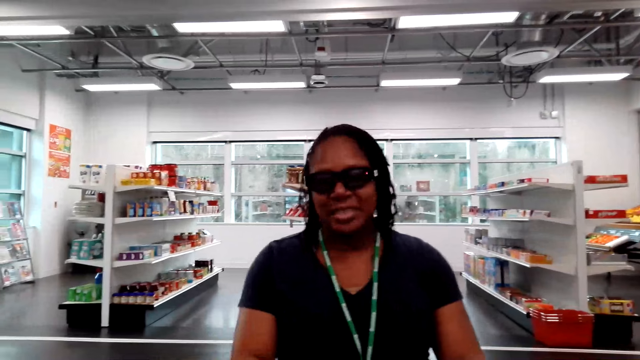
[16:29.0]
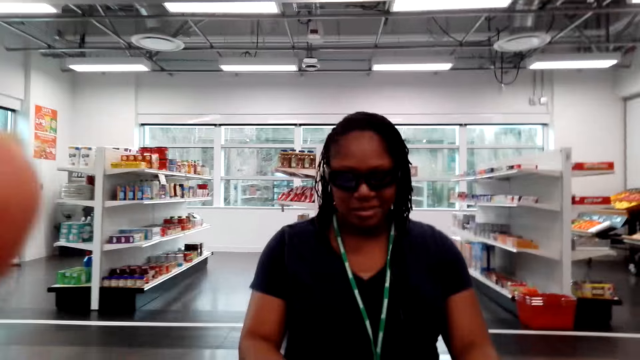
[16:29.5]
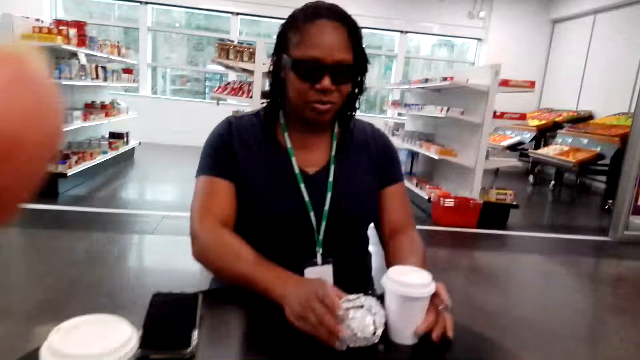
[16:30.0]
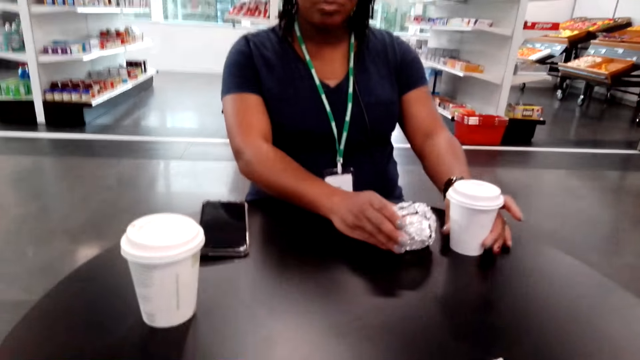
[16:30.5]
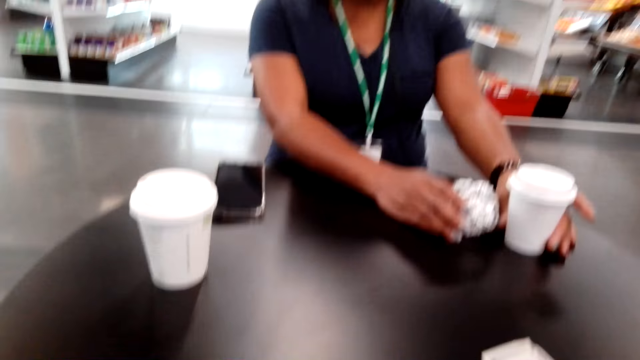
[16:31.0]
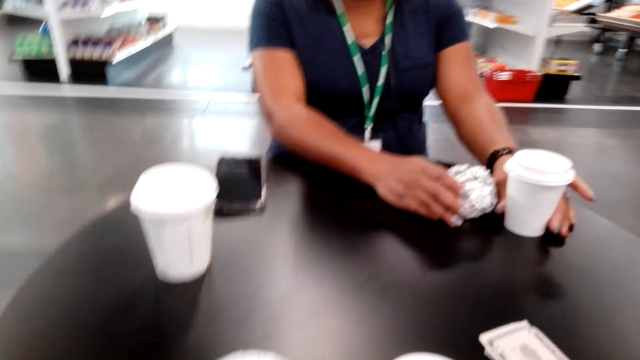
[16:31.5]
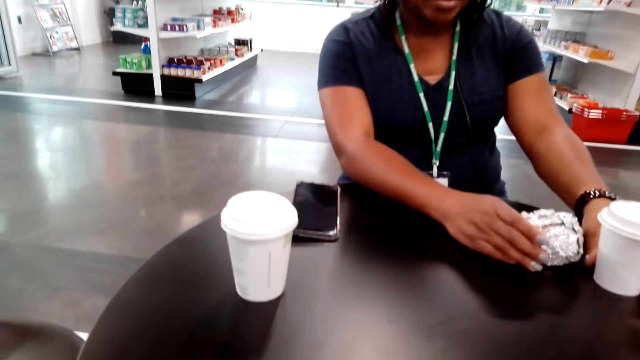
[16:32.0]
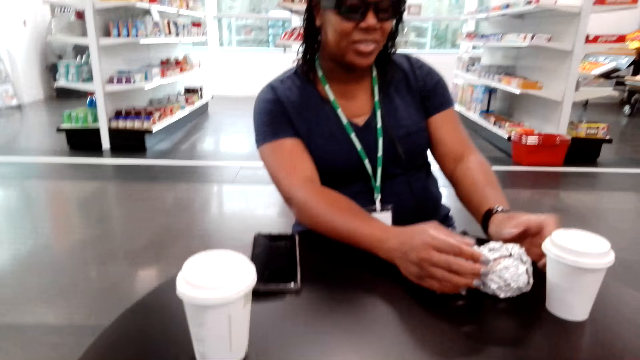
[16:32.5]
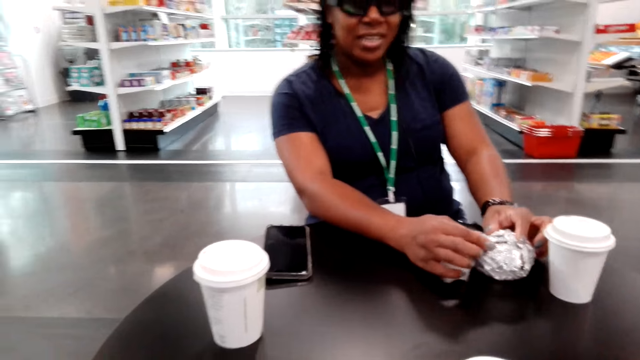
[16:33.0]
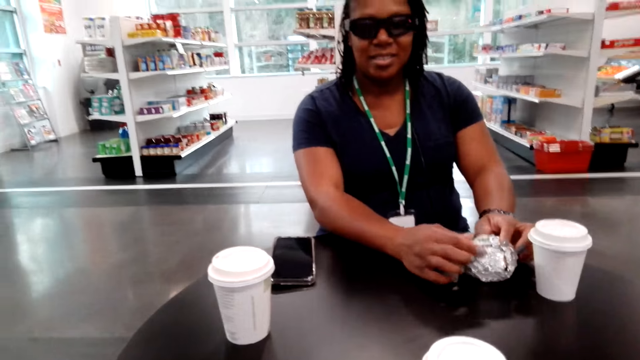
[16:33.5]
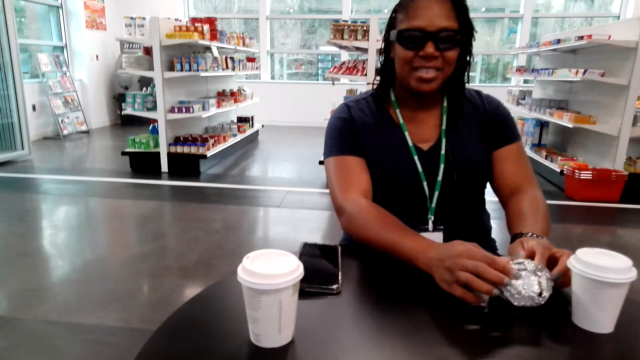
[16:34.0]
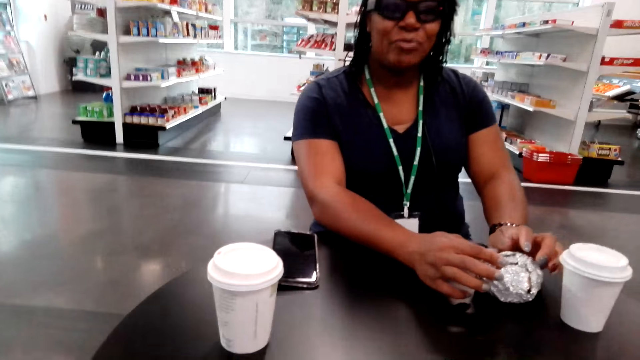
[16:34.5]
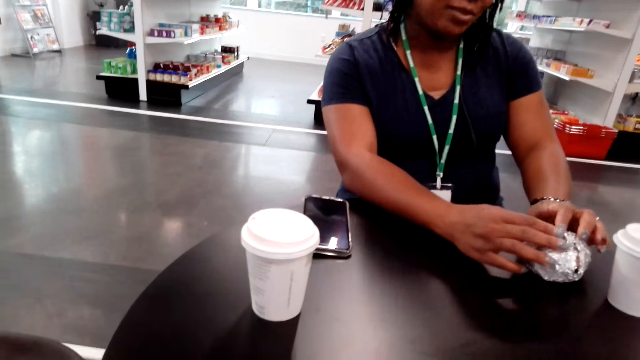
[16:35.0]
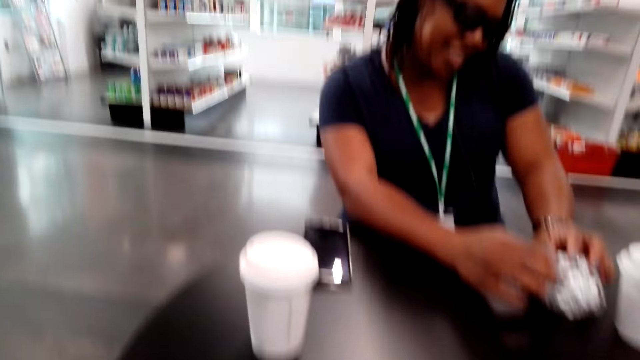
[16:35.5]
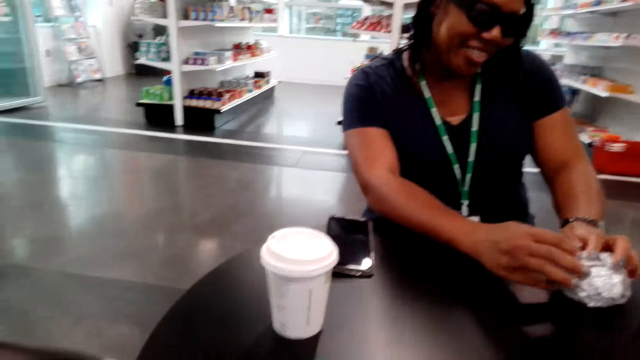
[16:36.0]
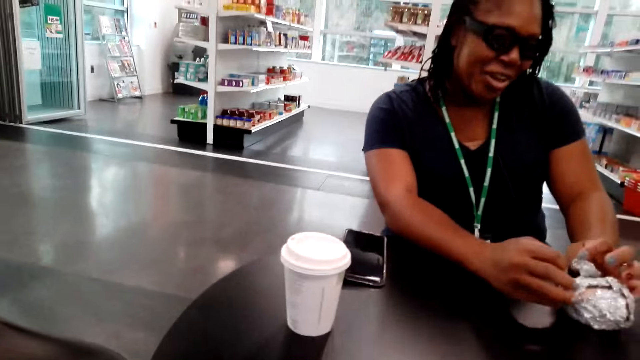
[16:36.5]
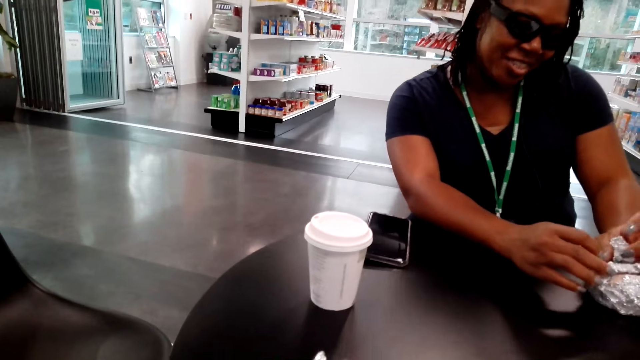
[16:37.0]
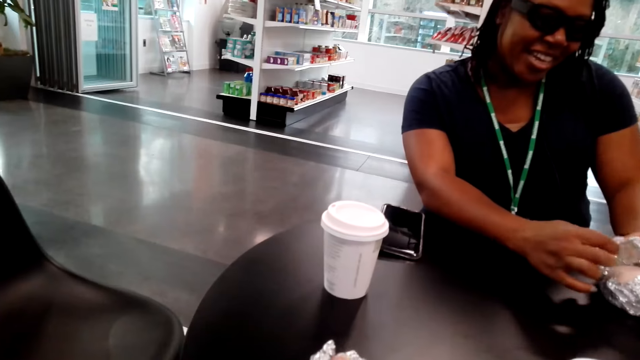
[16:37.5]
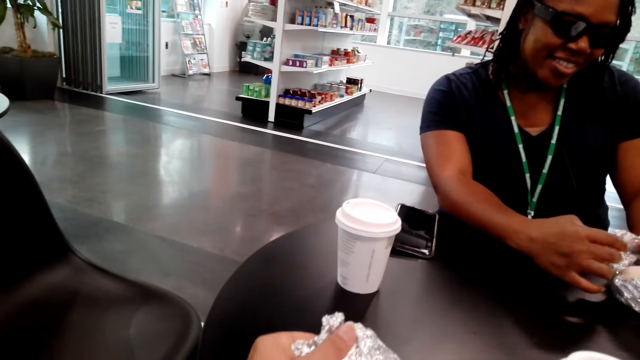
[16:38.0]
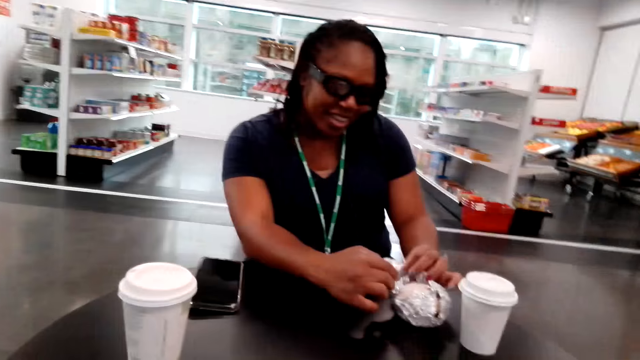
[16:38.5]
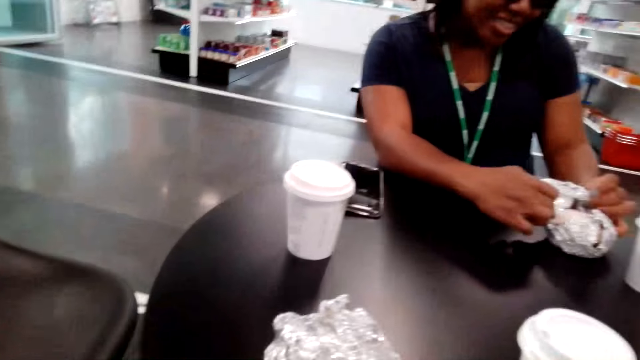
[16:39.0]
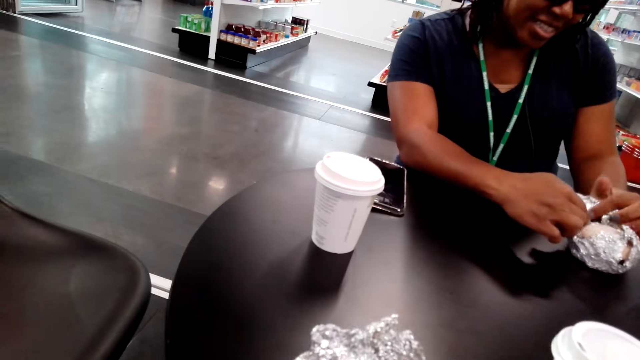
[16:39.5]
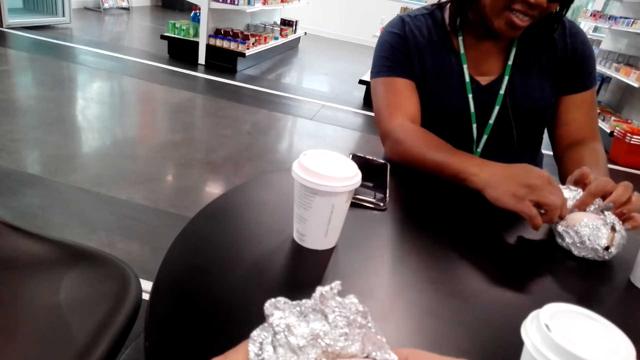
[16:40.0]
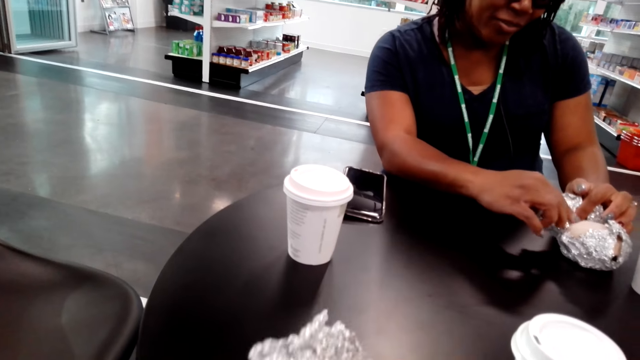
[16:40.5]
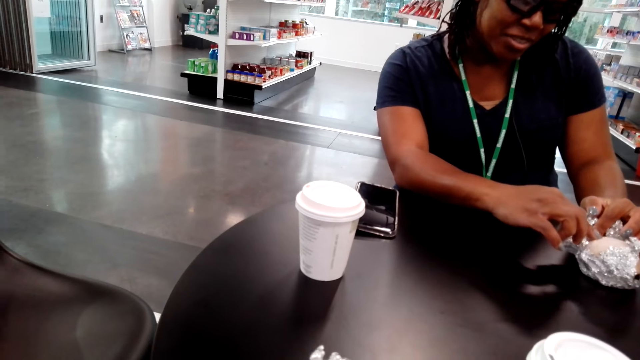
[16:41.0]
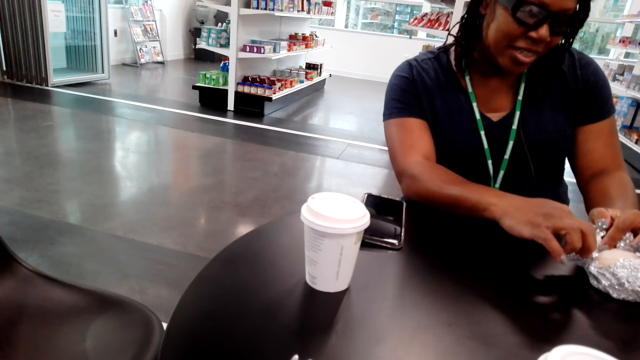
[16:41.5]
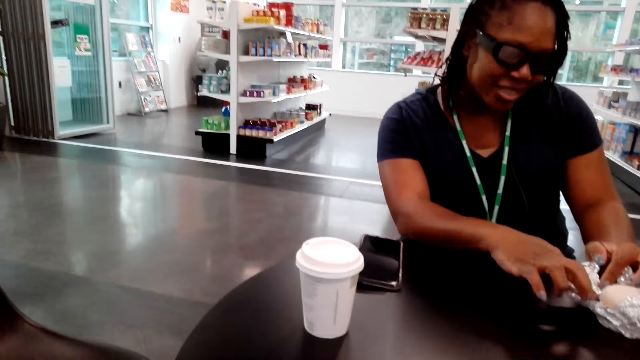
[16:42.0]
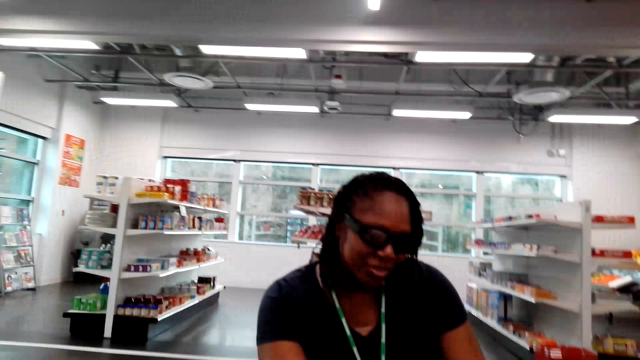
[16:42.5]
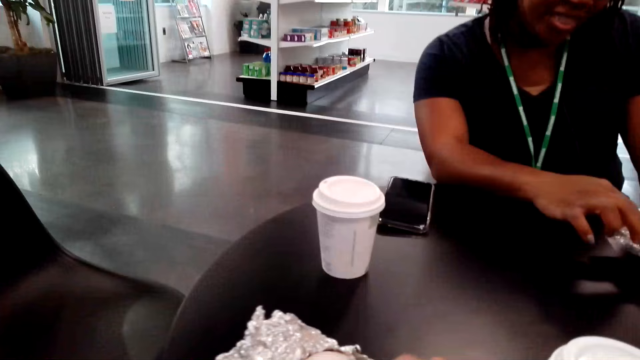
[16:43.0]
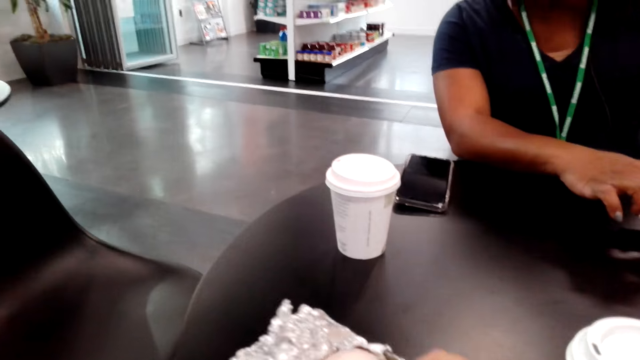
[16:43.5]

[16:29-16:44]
The camera wearer looks around. A woman moves a cup on the table. The camera wearer unwraps the aluminium foil of a sandwich. The woman unwraps the aluminium foil of the sandwich. The camera wearer opens something.

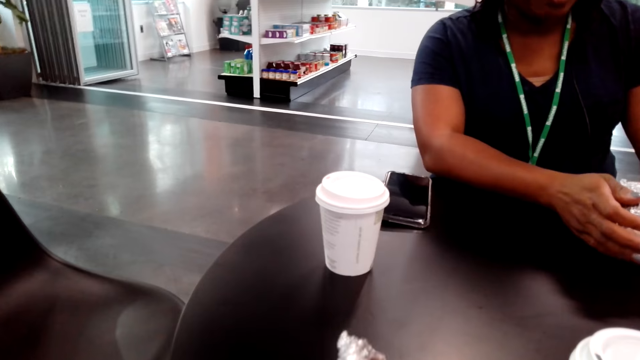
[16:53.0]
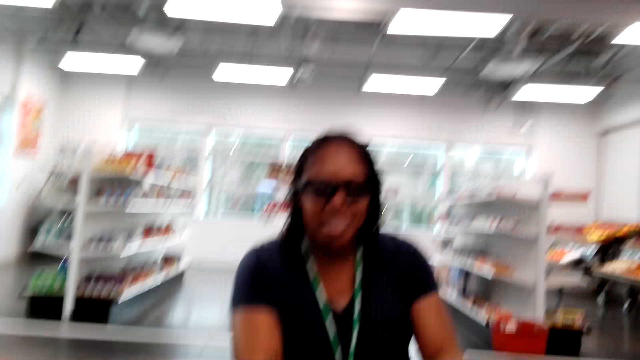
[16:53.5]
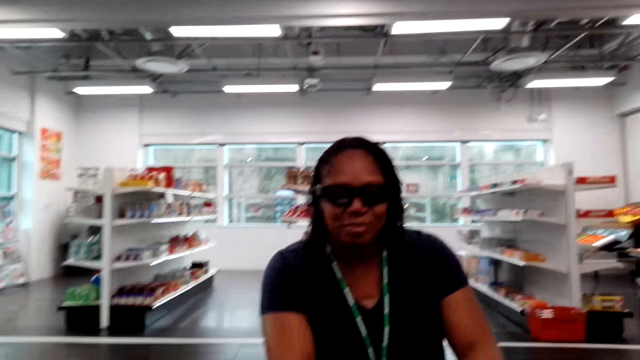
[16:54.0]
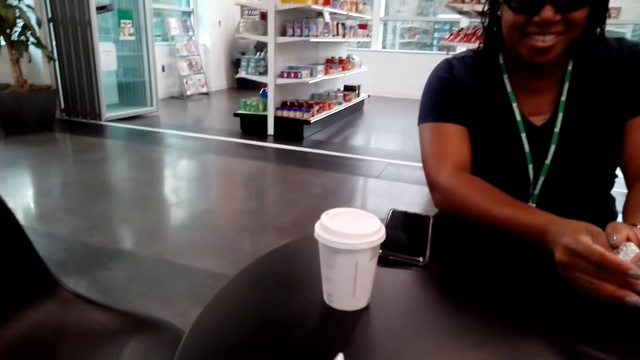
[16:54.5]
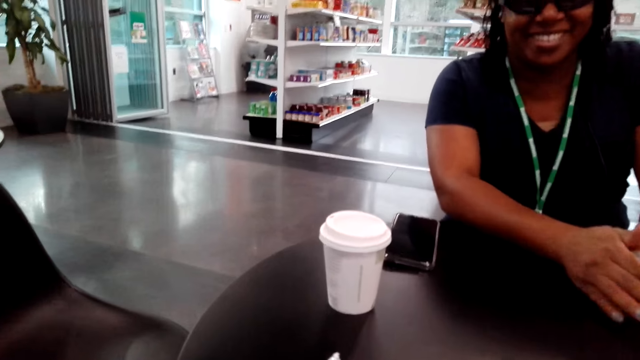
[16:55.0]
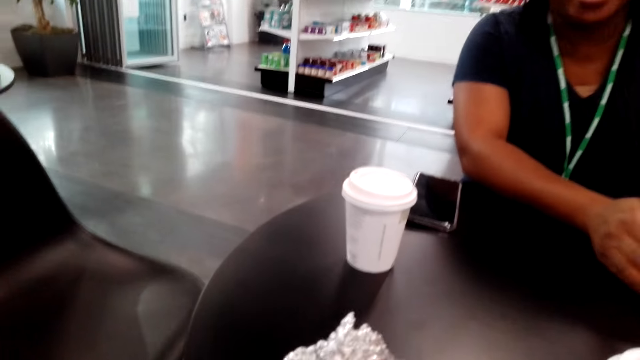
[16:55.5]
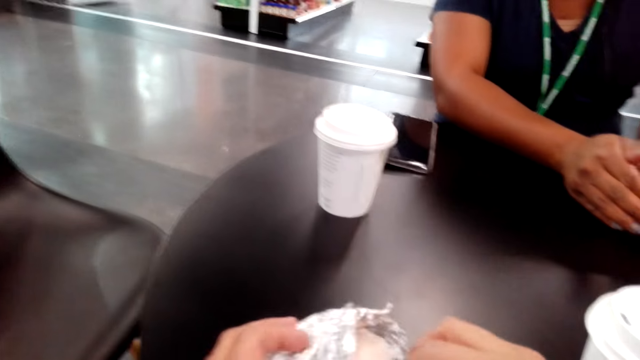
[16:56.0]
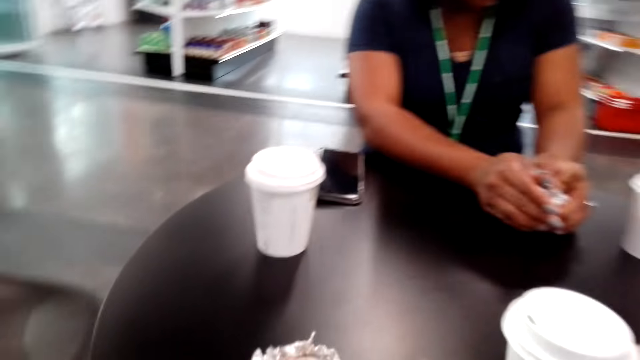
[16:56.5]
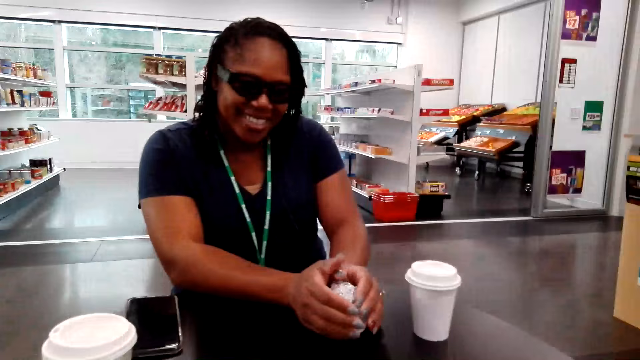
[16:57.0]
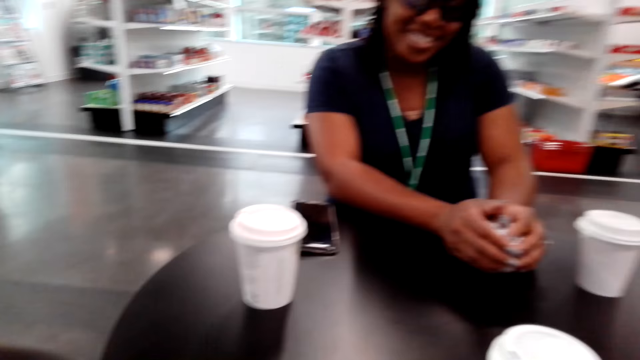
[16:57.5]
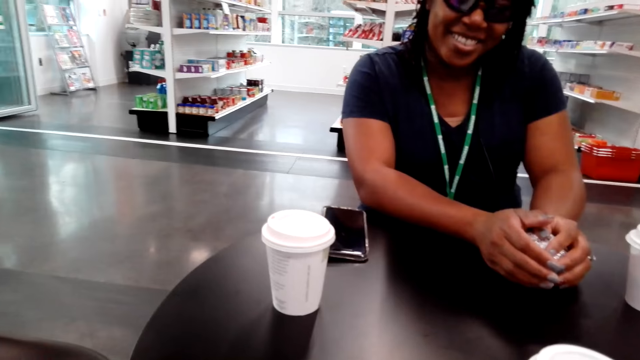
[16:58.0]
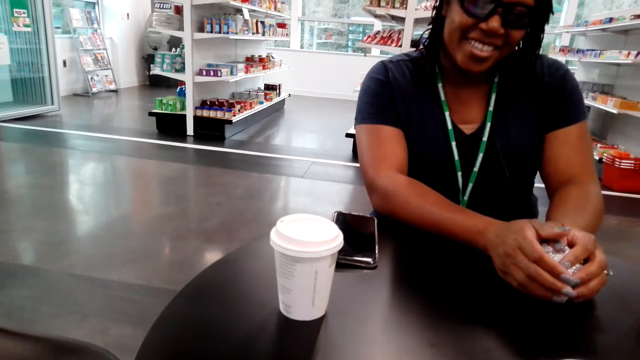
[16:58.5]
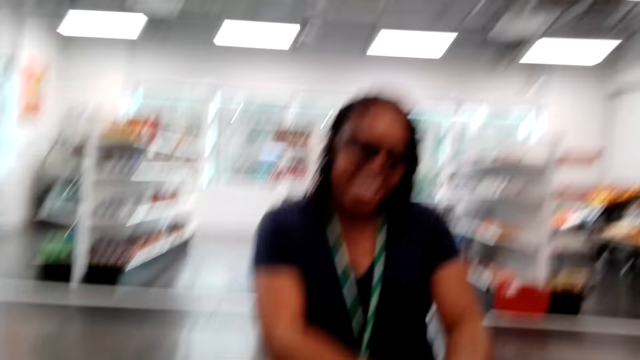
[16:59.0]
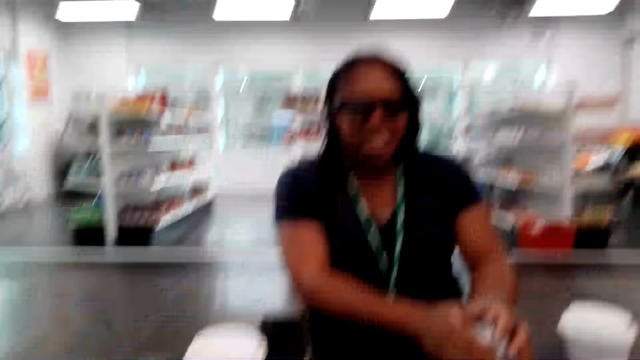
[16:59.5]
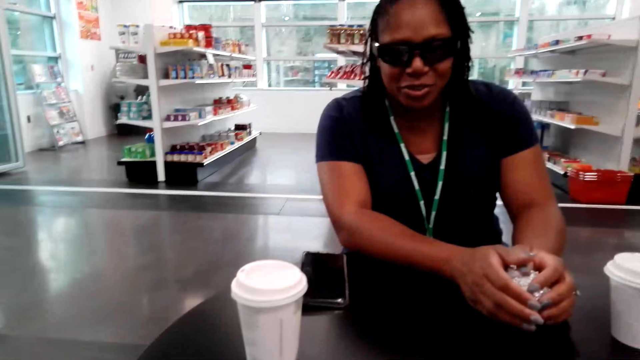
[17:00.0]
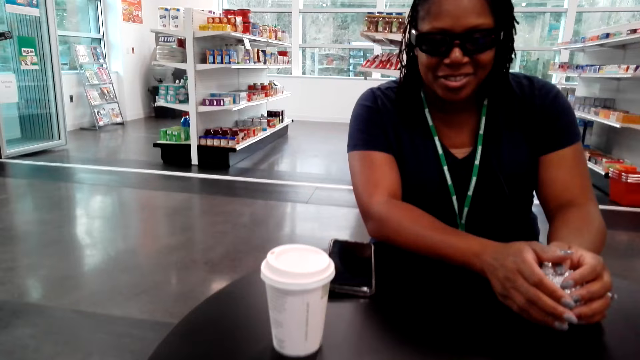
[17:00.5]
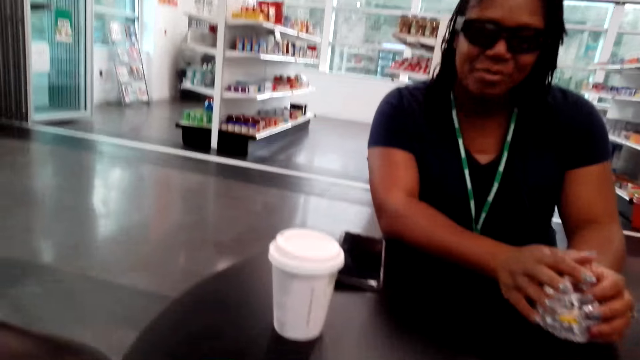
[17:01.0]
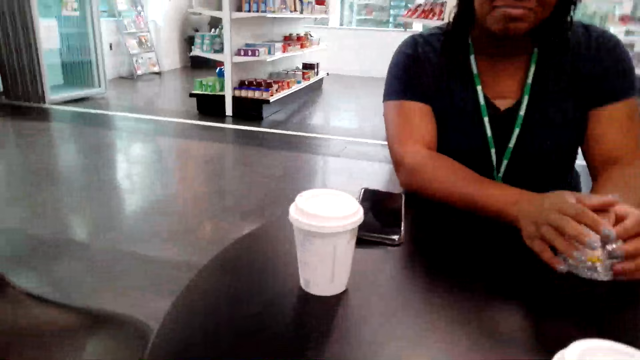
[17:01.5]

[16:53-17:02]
The camera wearer looks around.
